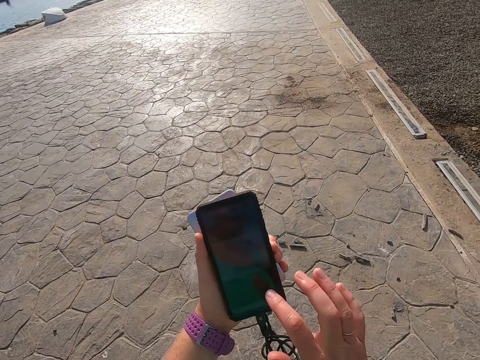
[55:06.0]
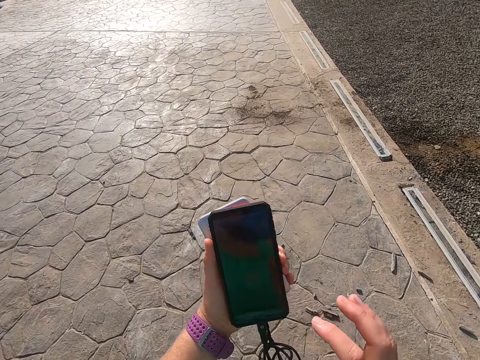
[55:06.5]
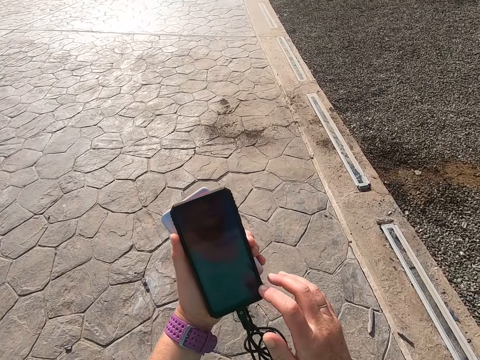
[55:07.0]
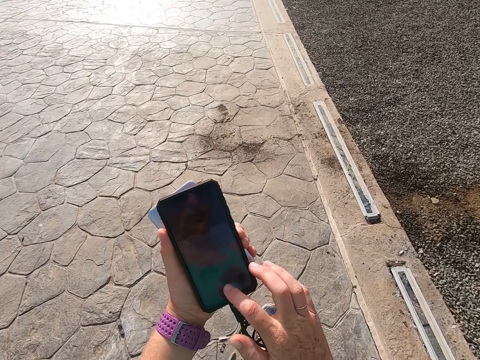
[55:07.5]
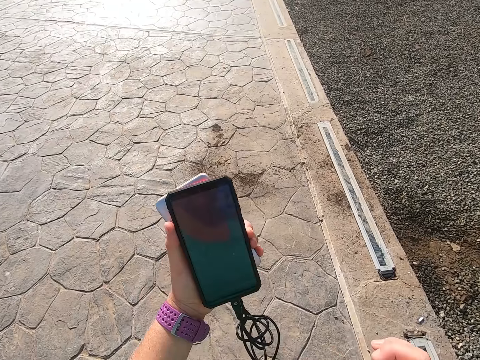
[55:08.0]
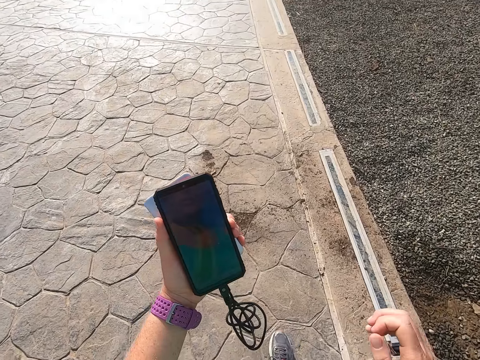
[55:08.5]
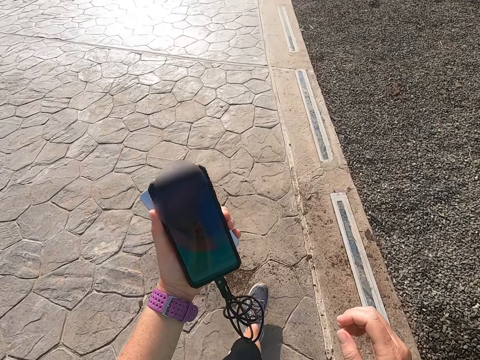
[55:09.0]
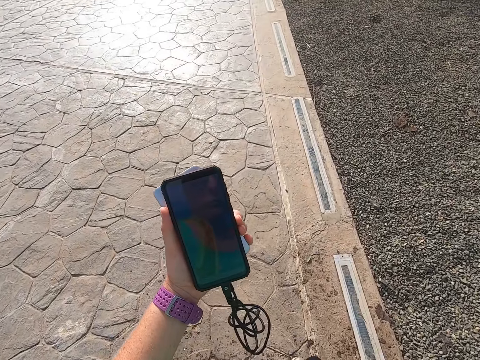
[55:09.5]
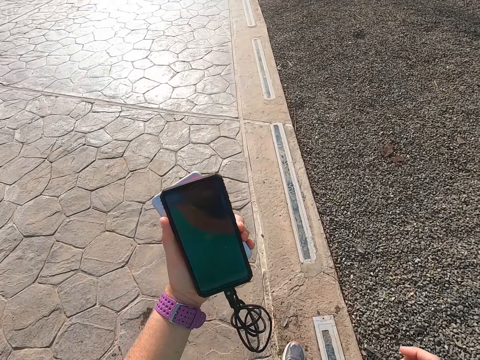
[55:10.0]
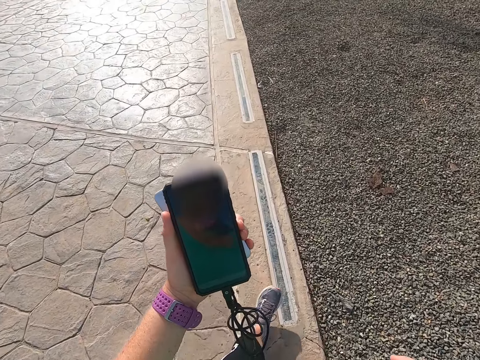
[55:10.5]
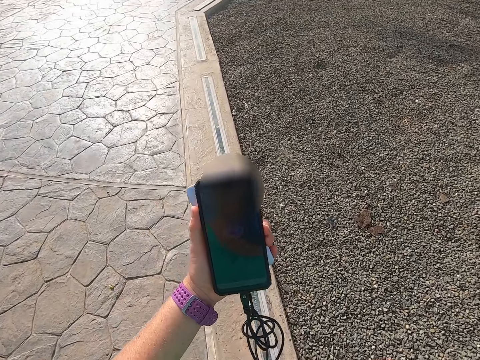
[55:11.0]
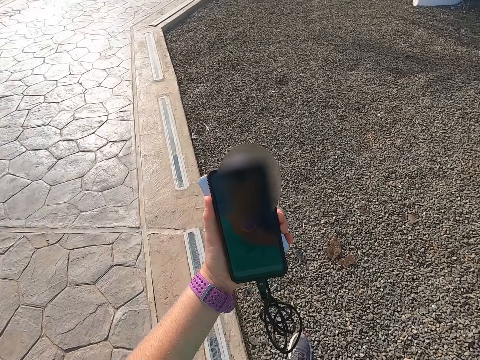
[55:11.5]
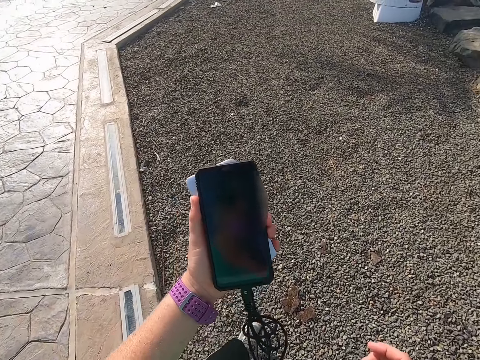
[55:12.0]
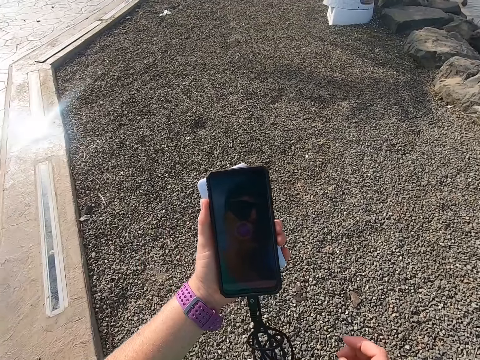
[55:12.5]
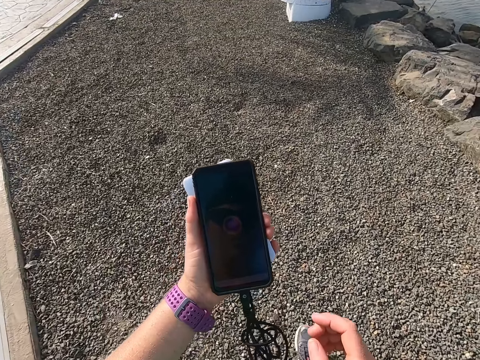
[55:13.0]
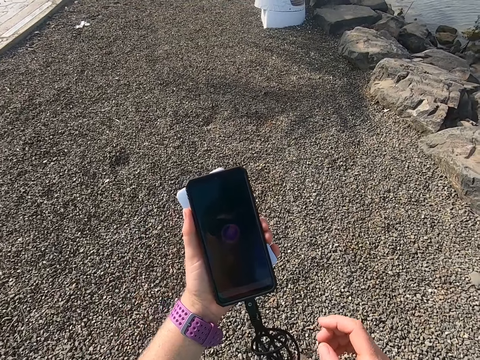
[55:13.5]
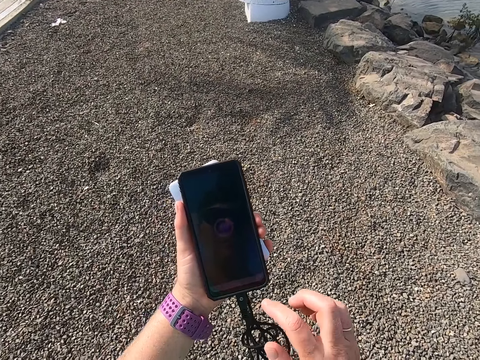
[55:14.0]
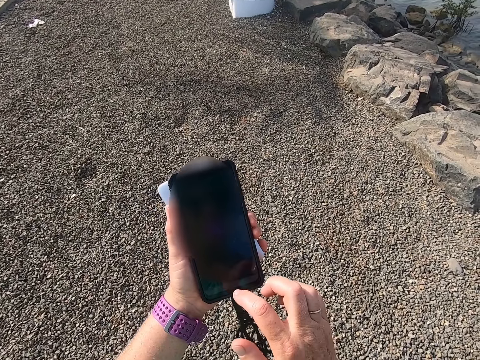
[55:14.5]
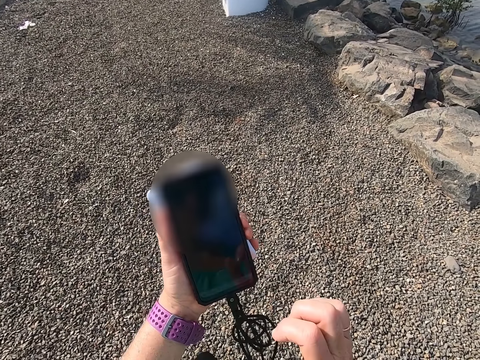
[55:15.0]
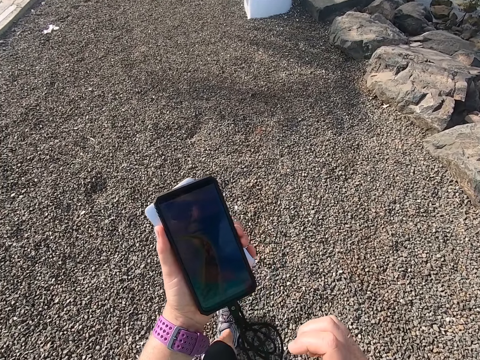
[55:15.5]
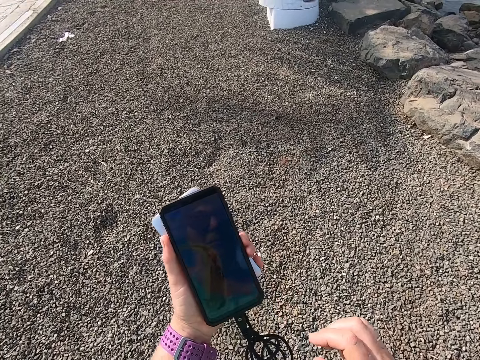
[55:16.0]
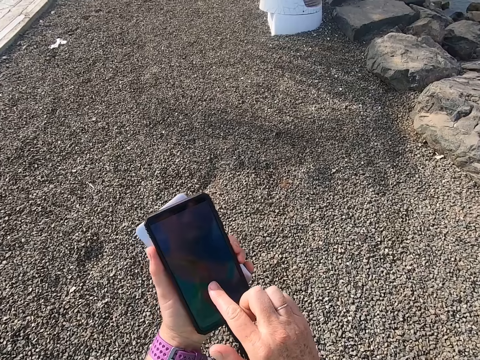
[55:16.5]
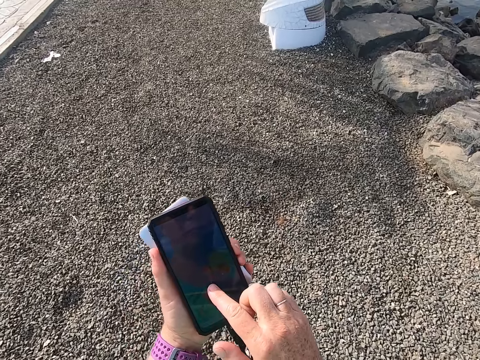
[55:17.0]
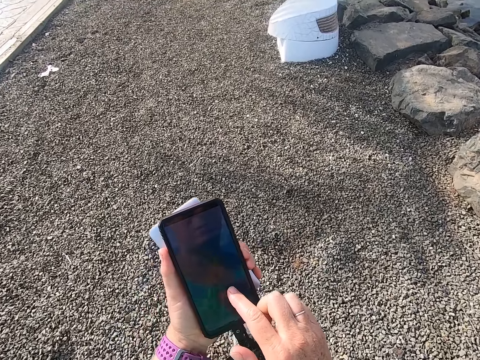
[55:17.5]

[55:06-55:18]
The camera wearer stares at a phone. They walk around the beach park. They play a game on the phone.

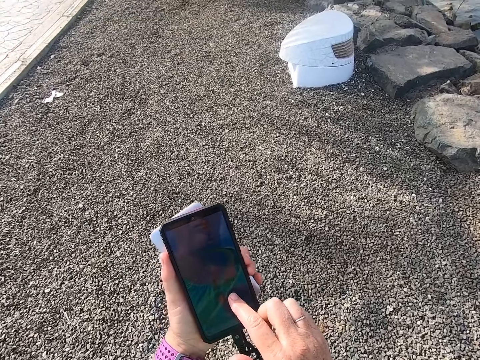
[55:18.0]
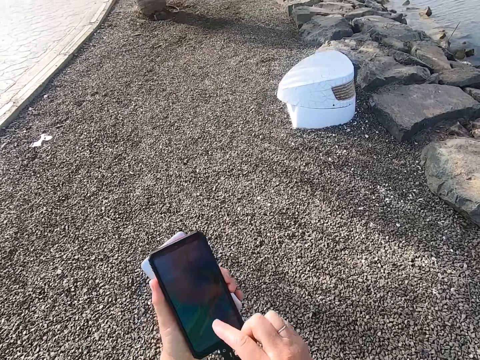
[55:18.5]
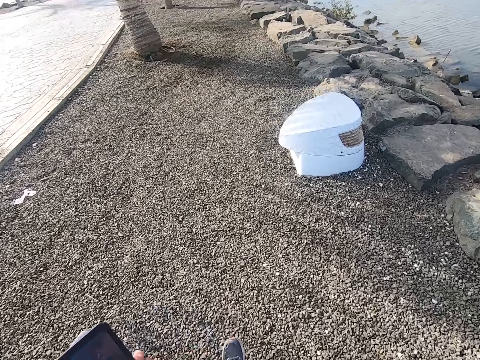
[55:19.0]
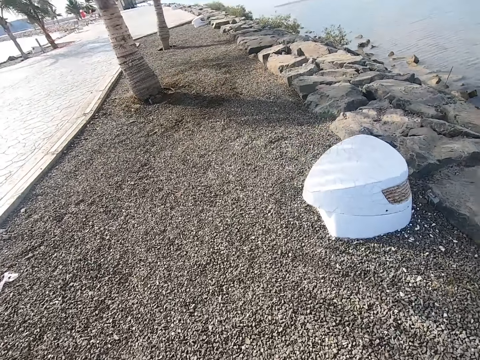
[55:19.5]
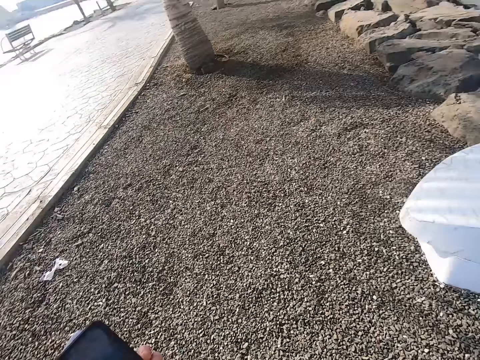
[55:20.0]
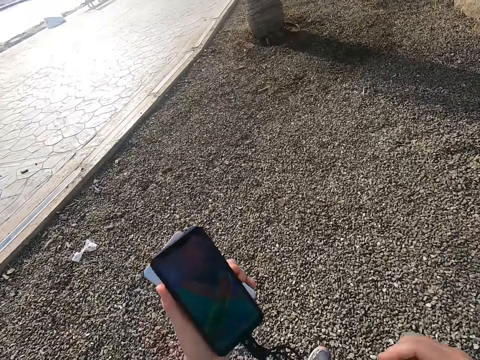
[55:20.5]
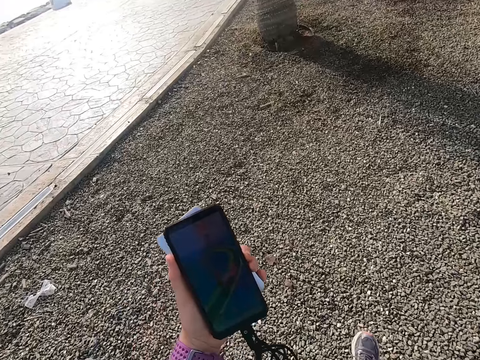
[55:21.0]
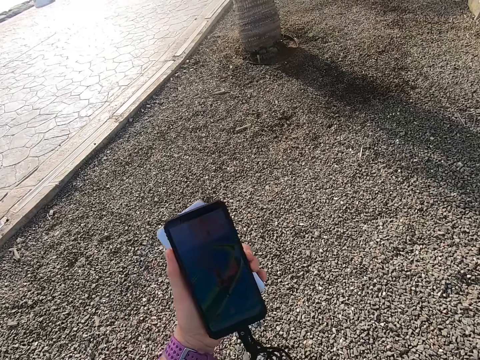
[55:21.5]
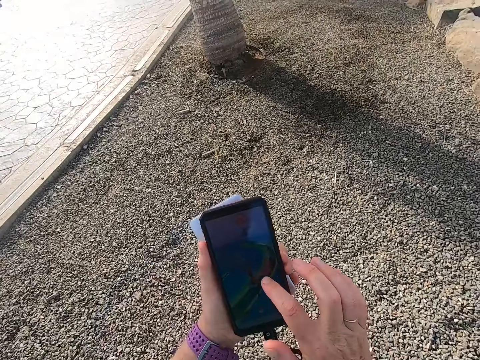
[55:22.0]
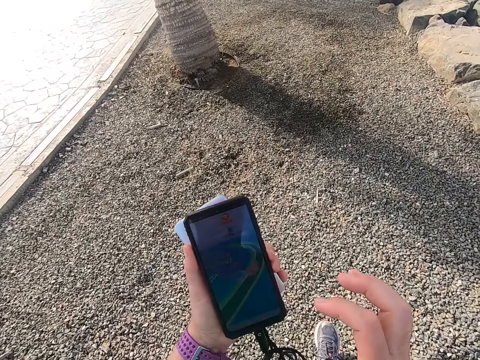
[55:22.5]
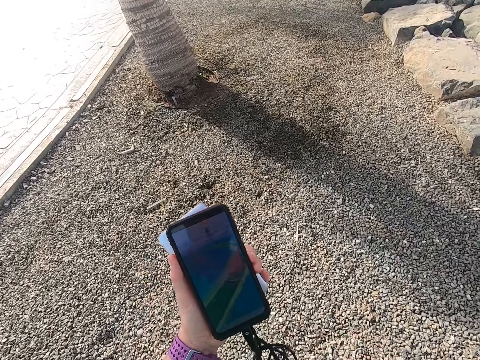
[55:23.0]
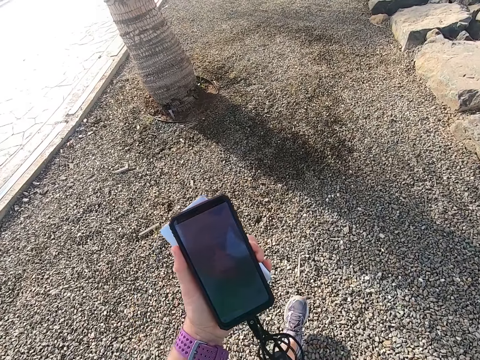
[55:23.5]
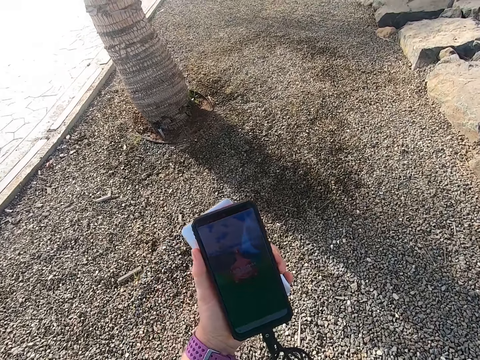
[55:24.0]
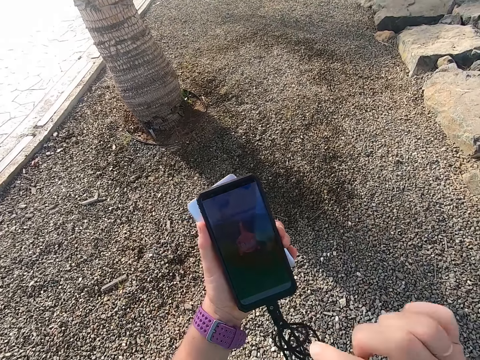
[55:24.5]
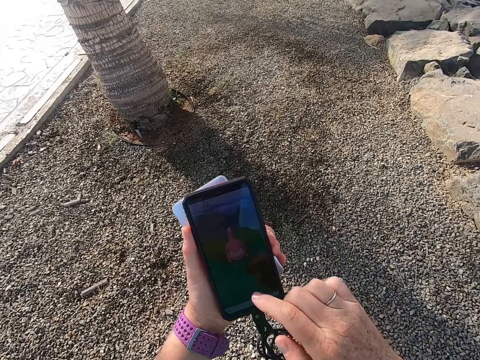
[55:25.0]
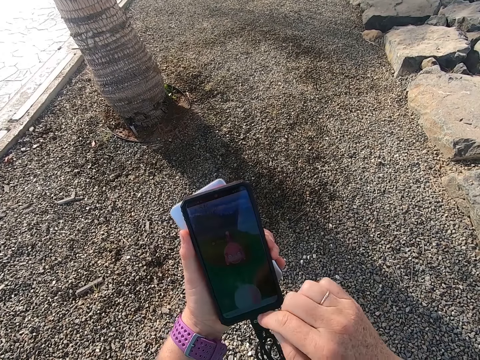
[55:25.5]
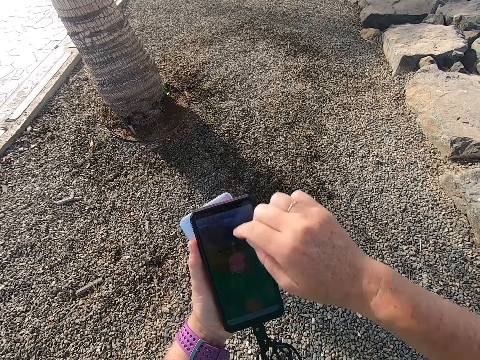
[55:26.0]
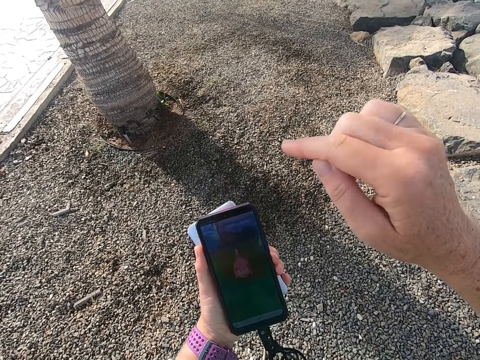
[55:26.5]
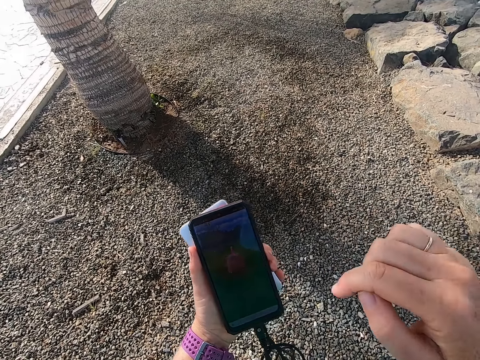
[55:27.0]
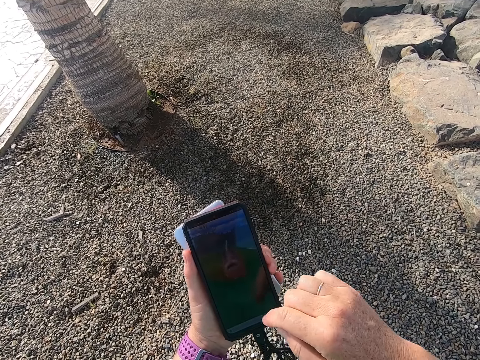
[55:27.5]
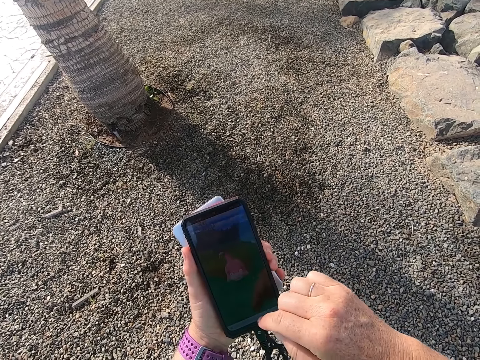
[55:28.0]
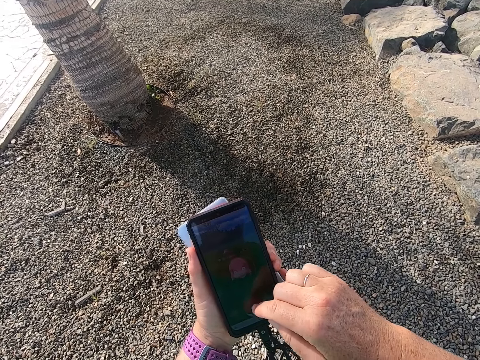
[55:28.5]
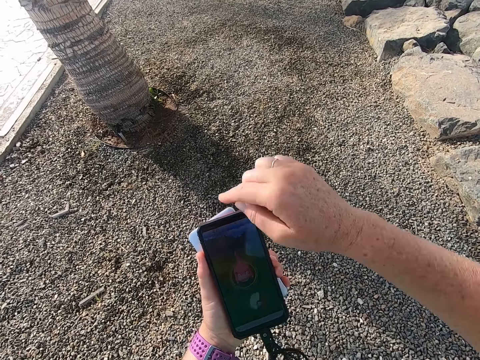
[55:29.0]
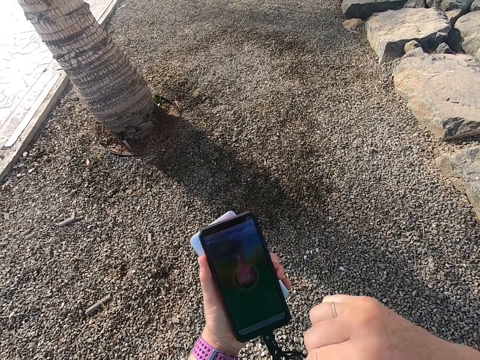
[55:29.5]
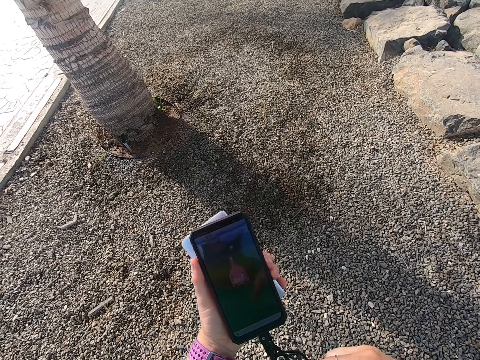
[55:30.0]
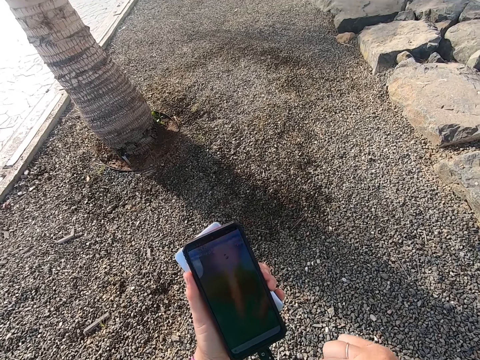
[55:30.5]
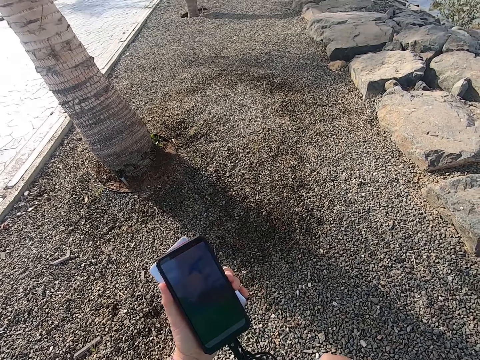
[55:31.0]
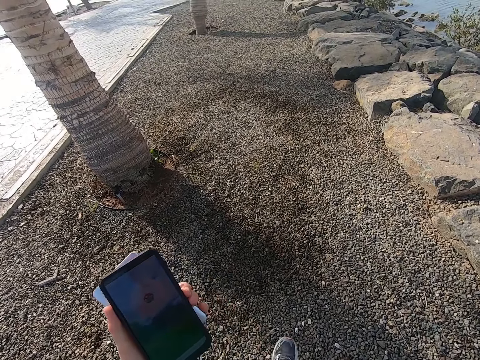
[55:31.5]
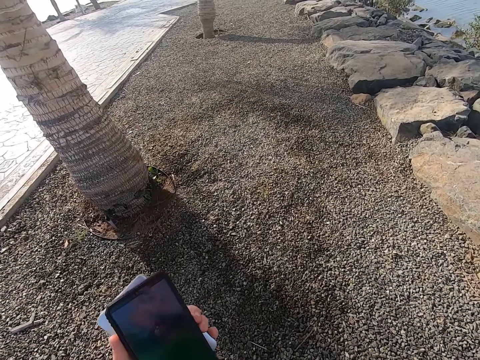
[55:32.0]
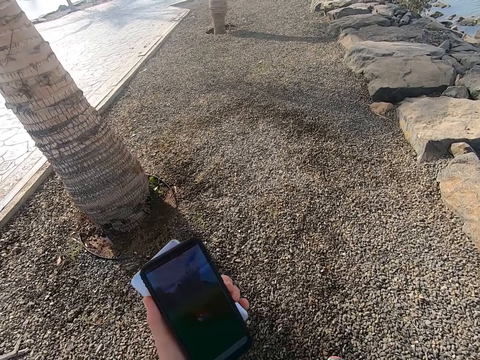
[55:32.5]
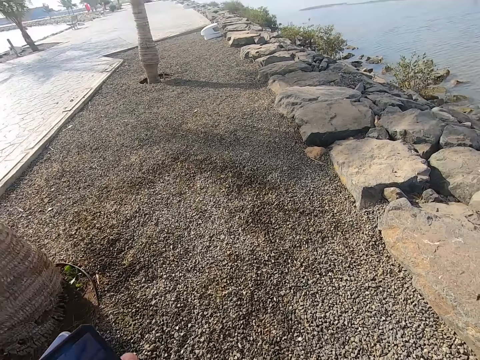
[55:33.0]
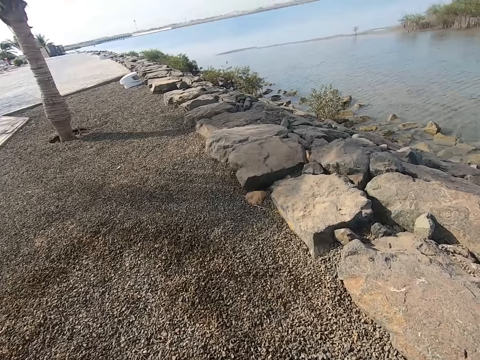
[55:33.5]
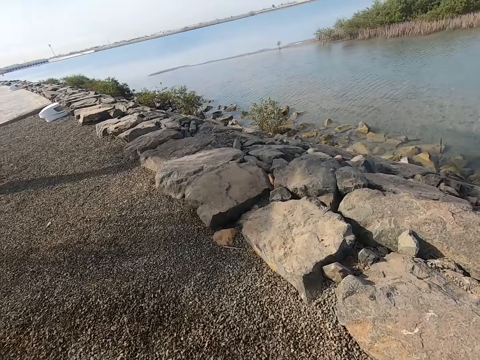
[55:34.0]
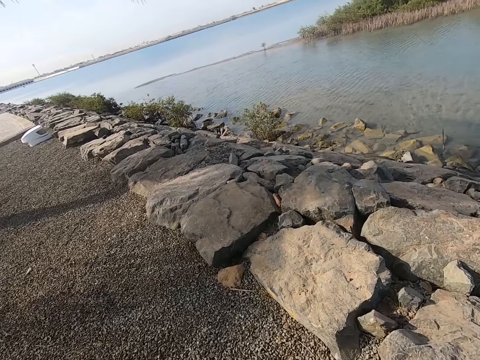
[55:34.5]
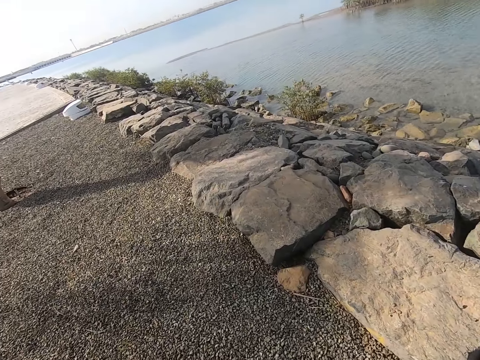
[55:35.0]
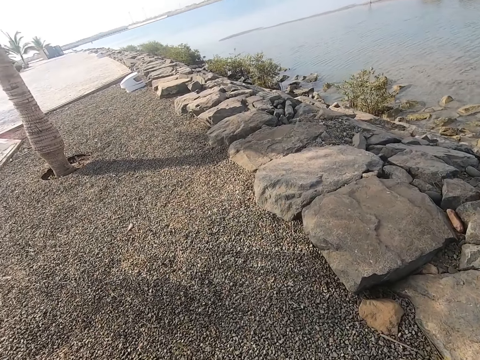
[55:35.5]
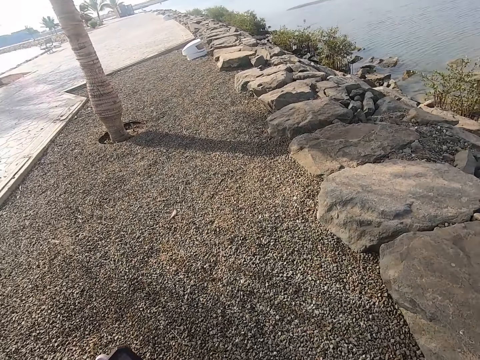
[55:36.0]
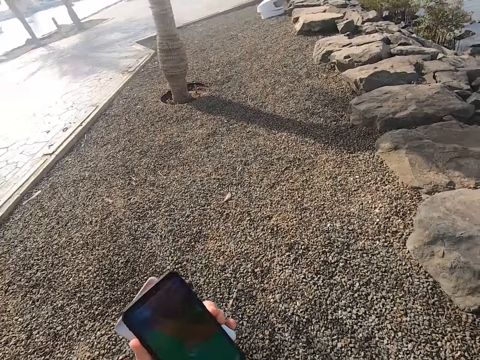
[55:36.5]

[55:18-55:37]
The camera wearer walks down the park. They play a game on the phone. They stand on the beach park. They walk around the beach park.
